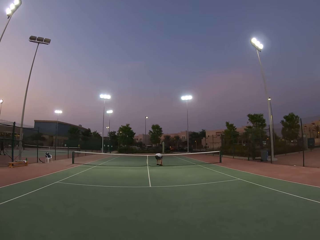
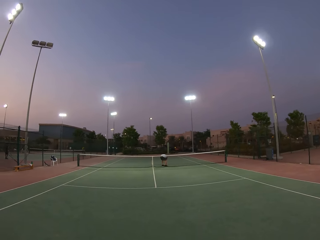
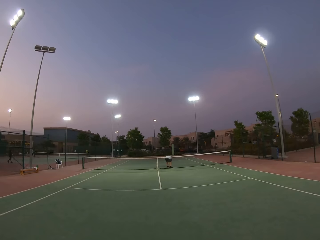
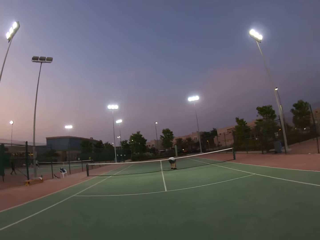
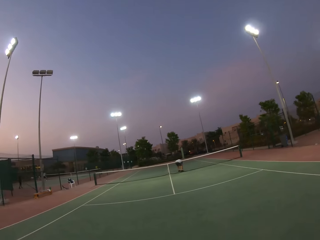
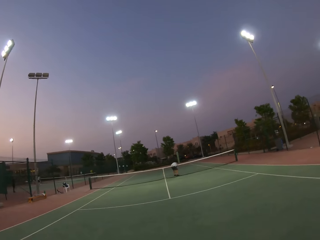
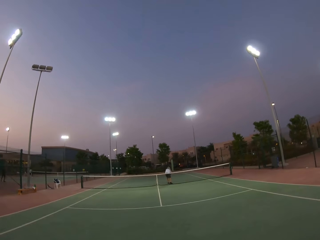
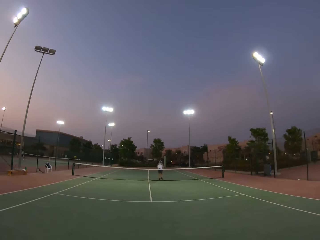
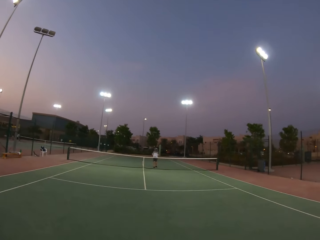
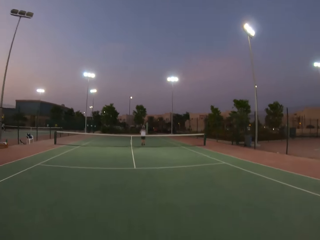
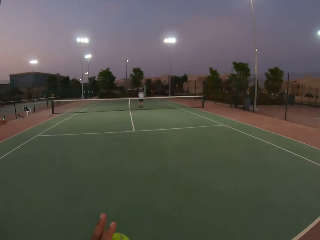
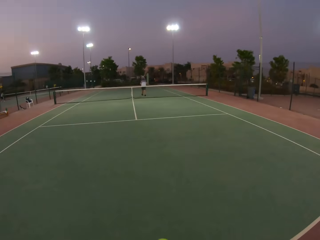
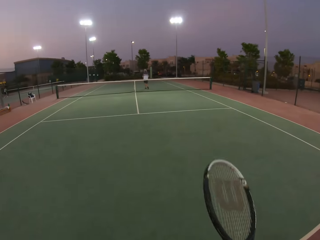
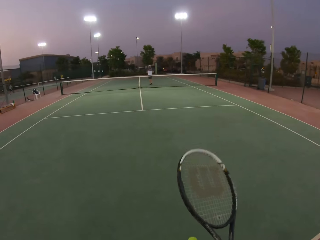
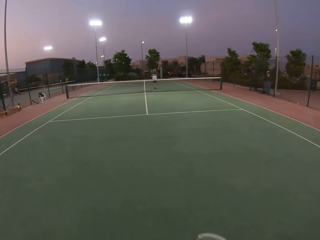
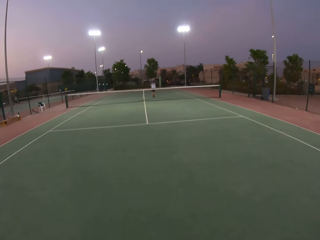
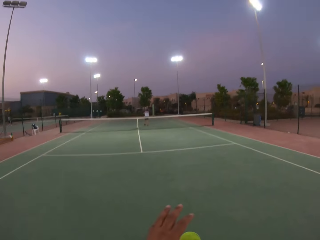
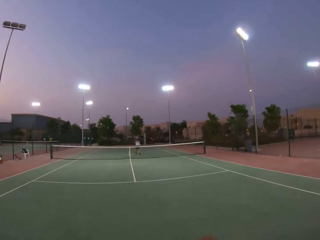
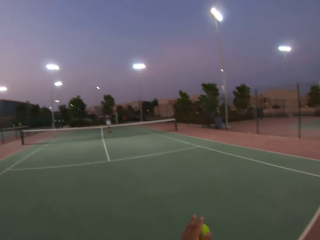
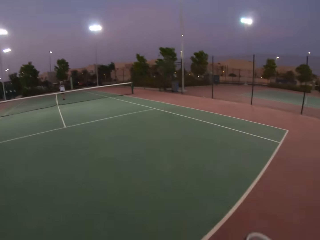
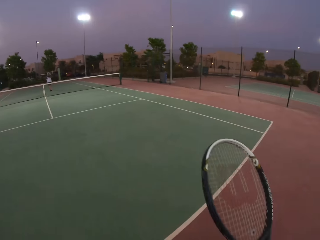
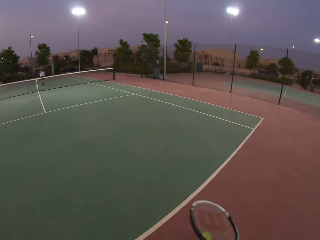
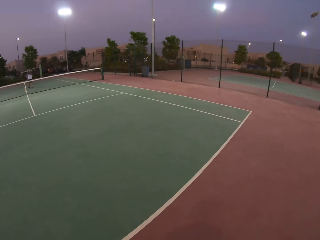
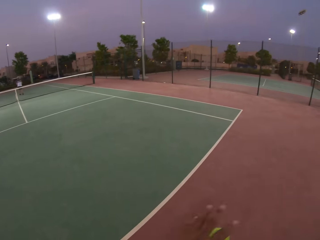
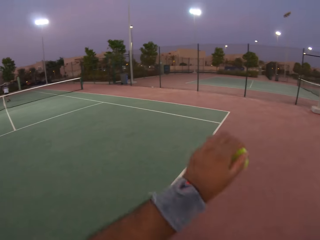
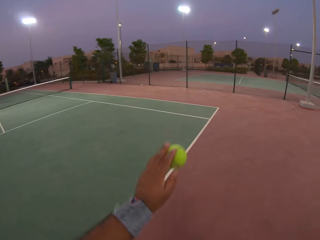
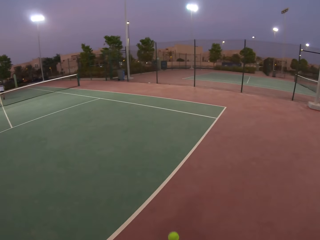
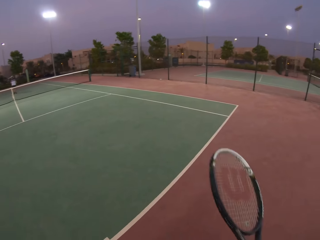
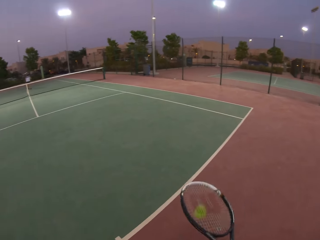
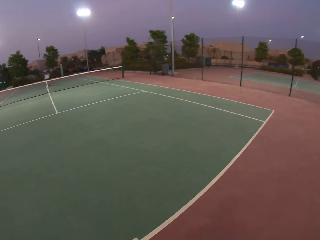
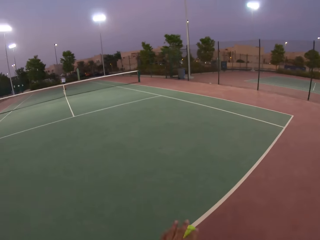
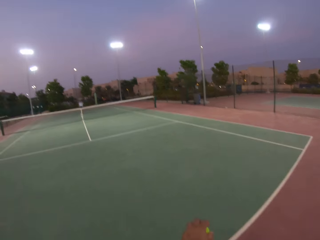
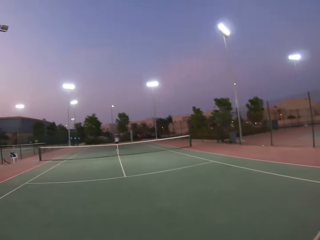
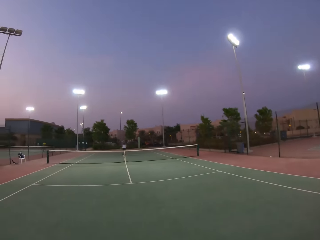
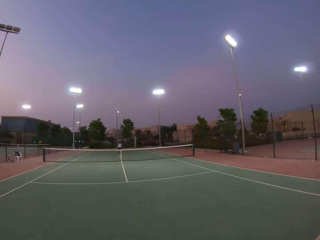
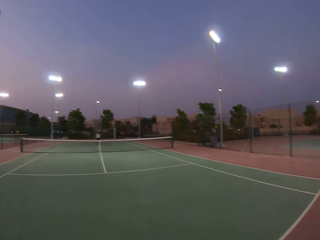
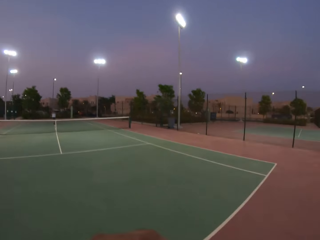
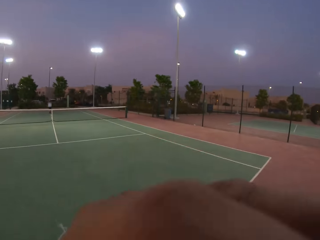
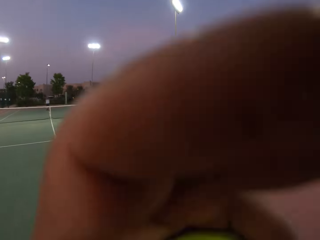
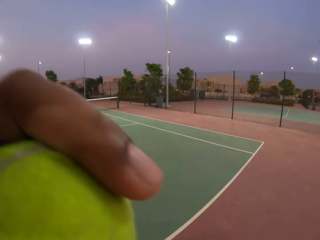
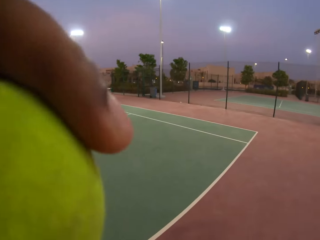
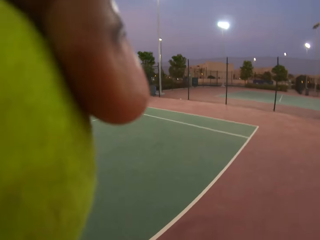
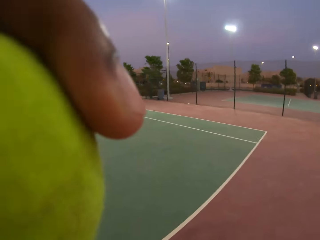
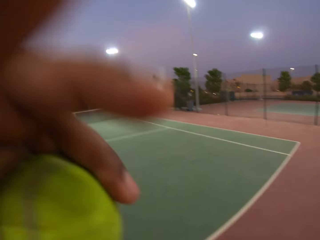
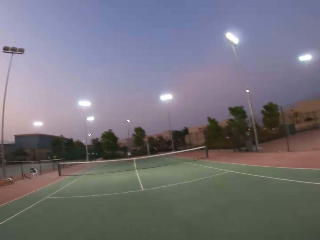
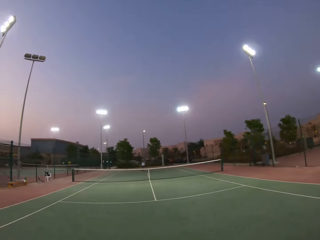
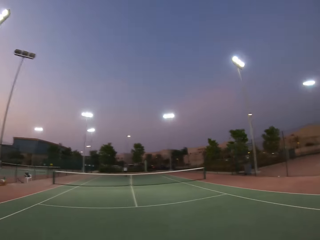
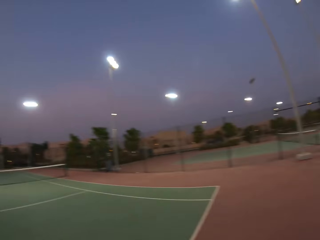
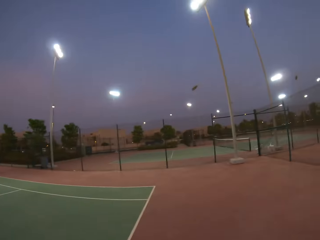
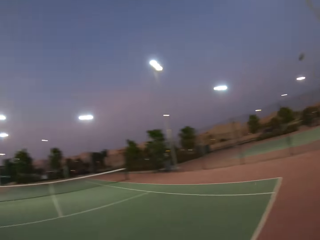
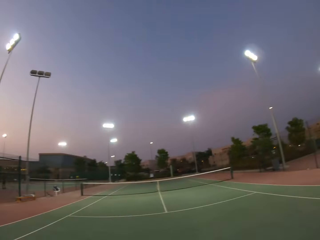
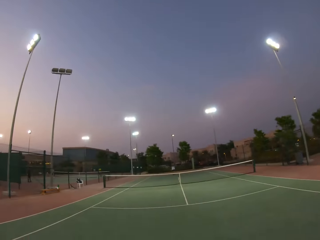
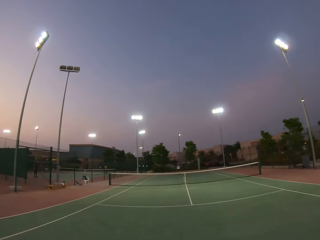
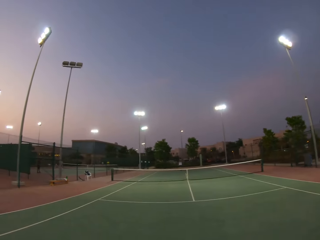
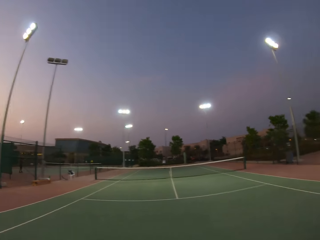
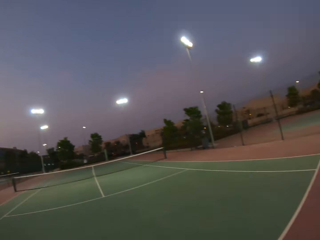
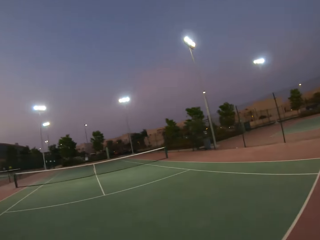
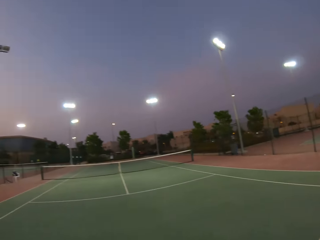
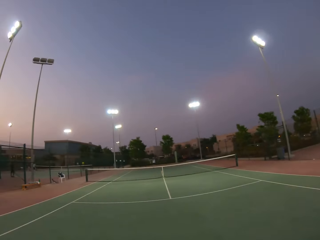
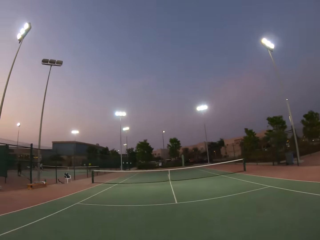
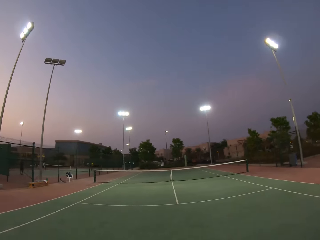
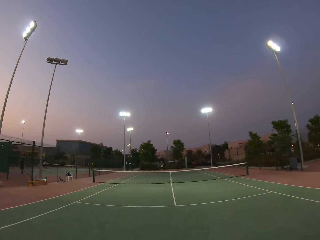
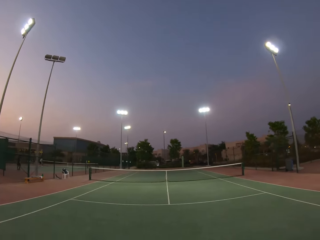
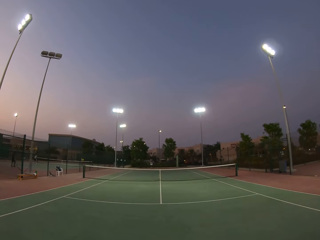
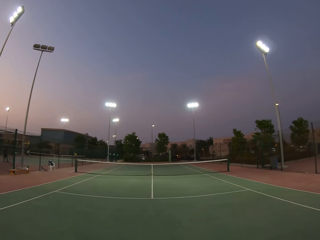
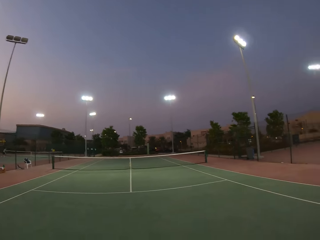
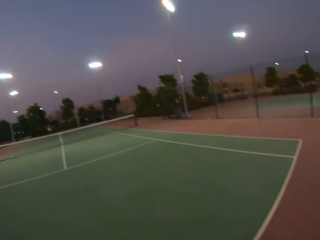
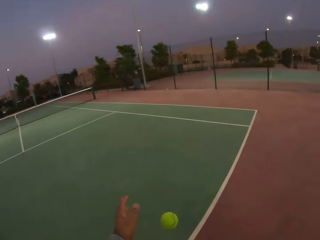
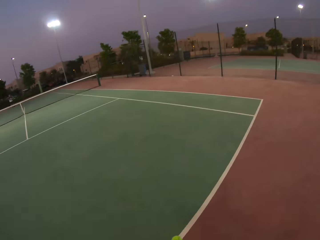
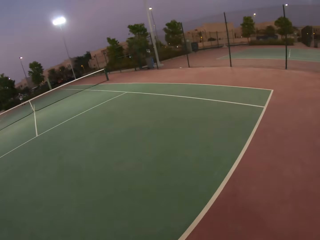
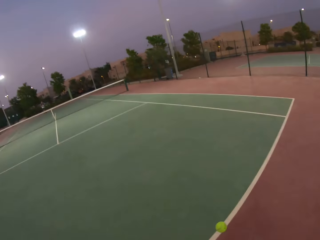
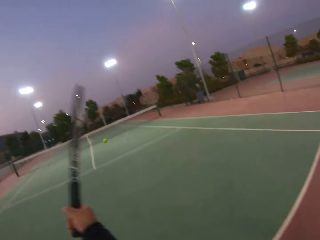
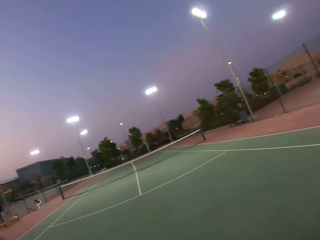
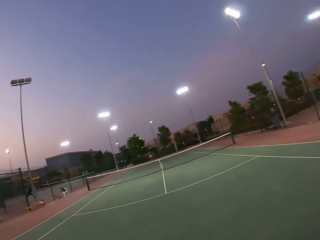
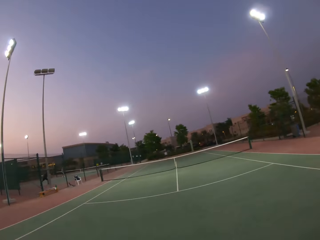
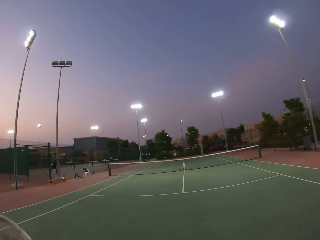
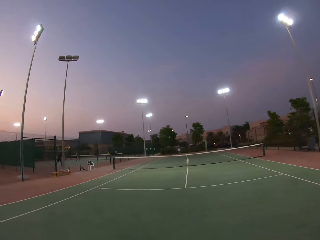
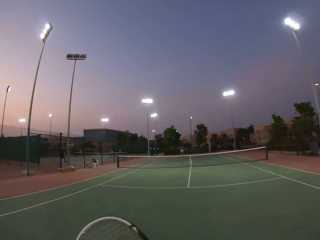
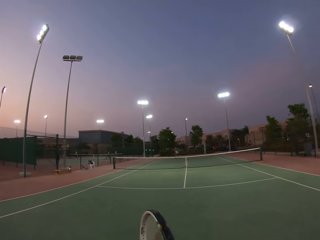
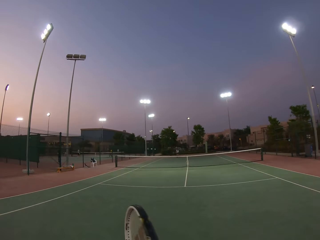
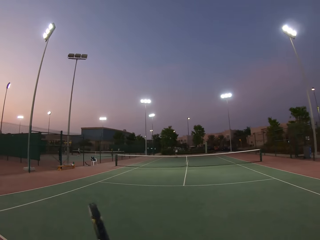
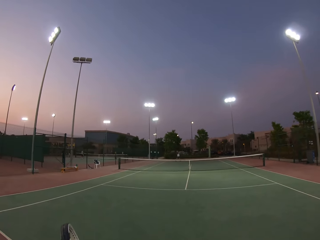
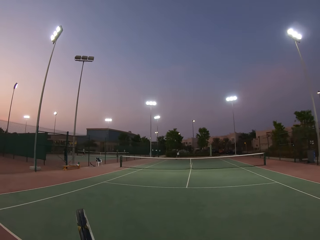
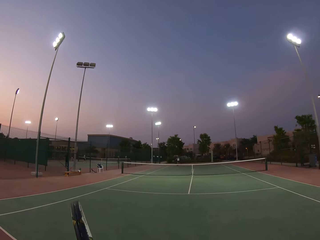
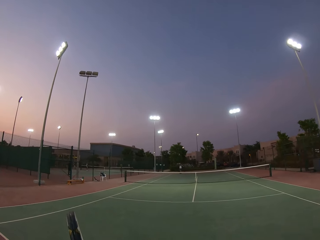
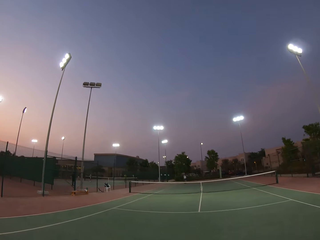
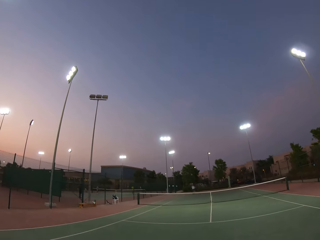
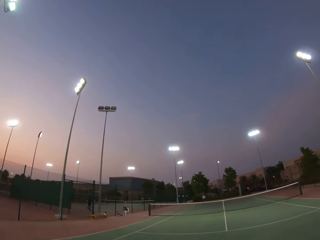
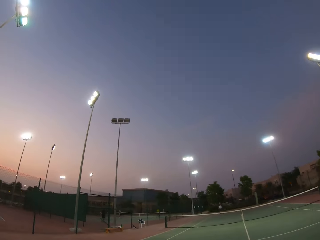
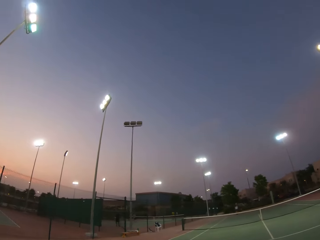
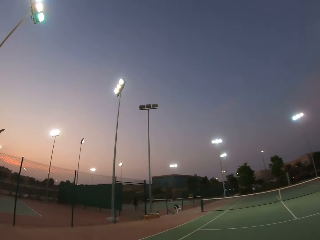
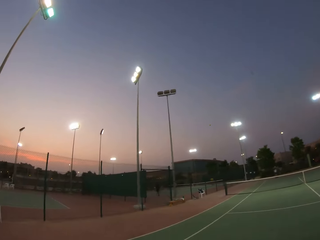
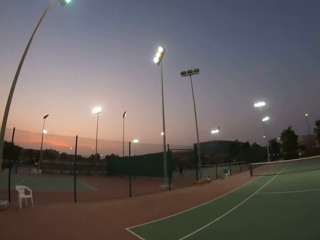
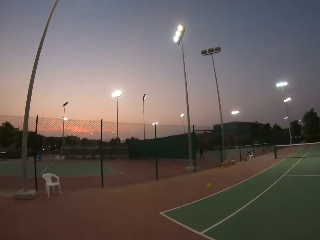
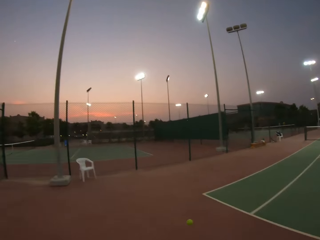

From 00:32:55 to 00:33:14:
The camera wearer carries his hands up. He plays tennis with the racquet.

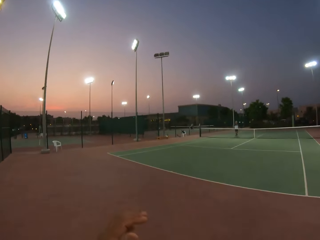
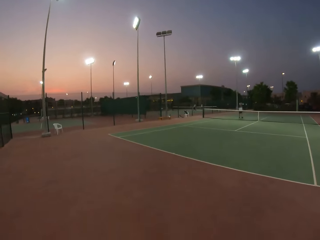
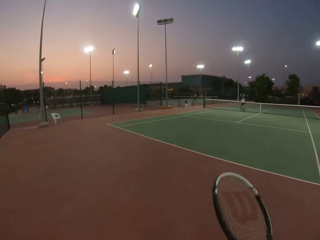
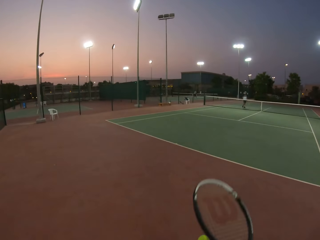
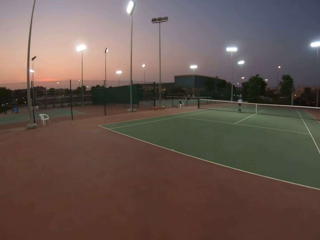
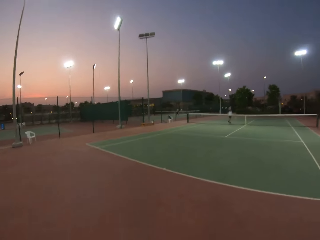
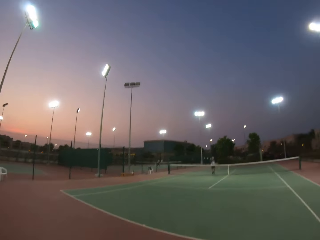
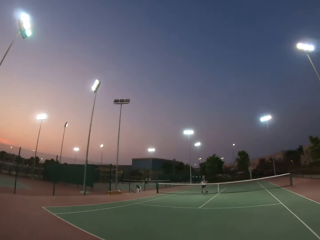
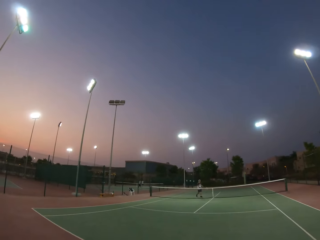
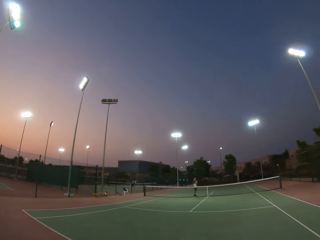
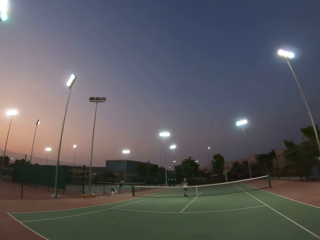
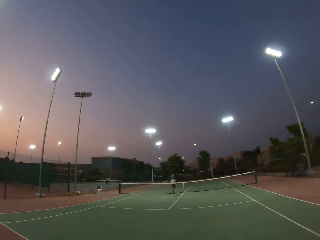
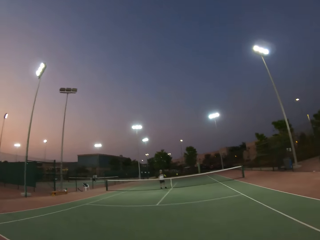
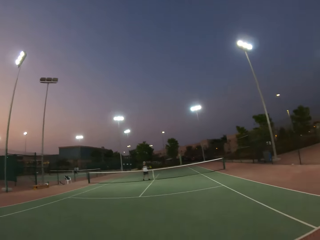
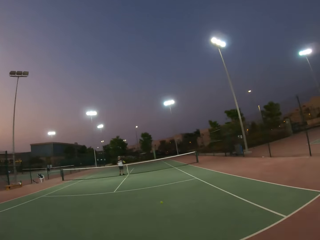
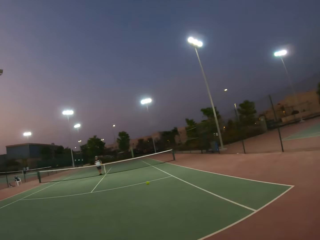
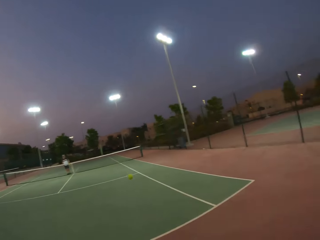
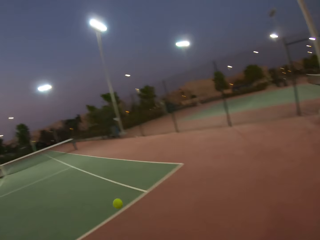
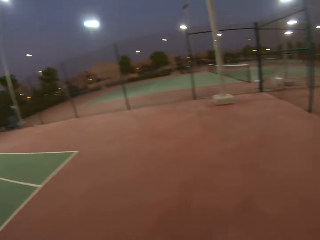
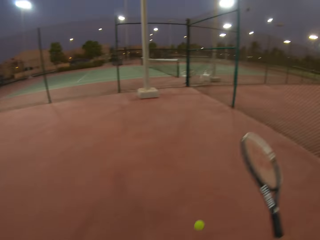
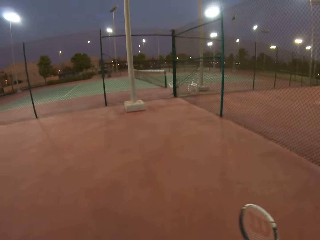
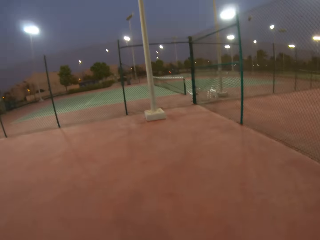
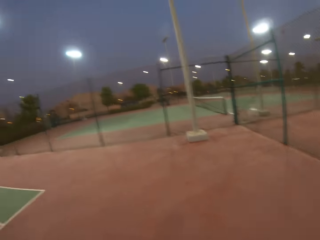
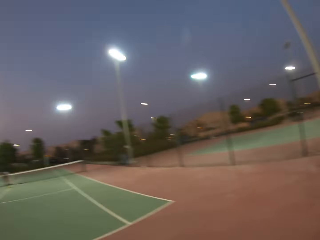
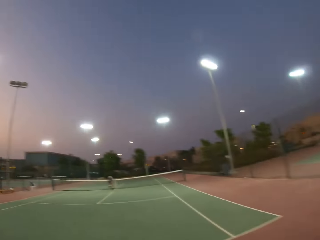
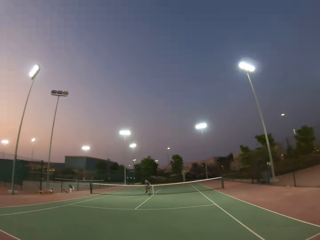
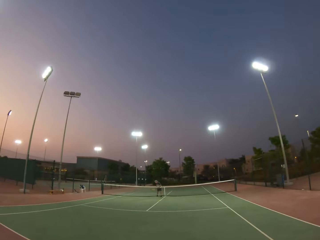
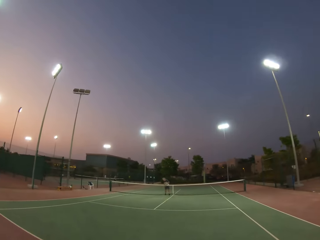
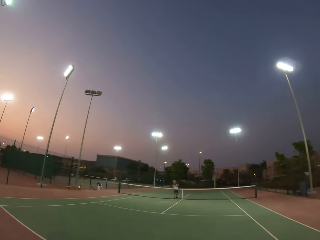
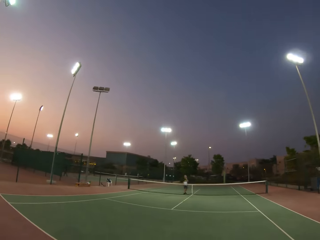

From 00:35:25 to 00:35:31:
The camera wearer hits the ball on the ground with the racquet. They play tennis with the racquet.
